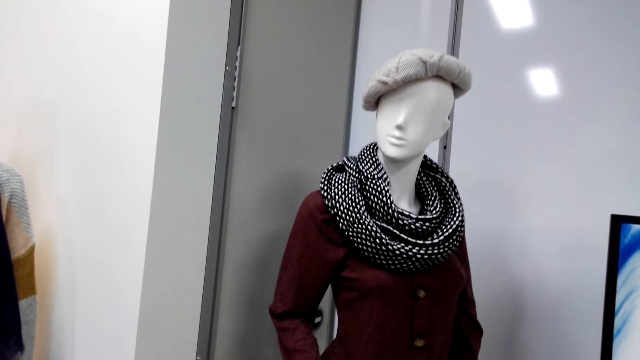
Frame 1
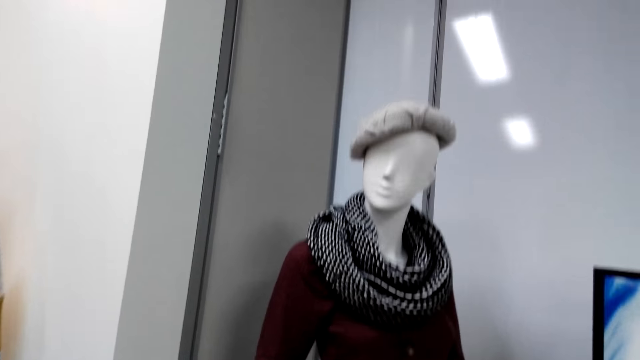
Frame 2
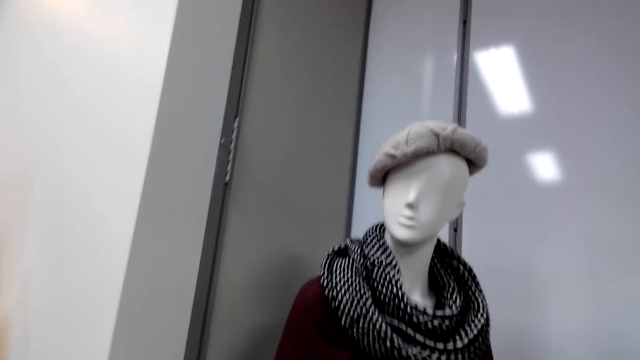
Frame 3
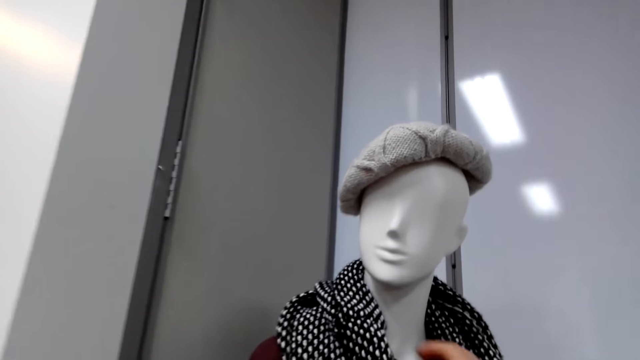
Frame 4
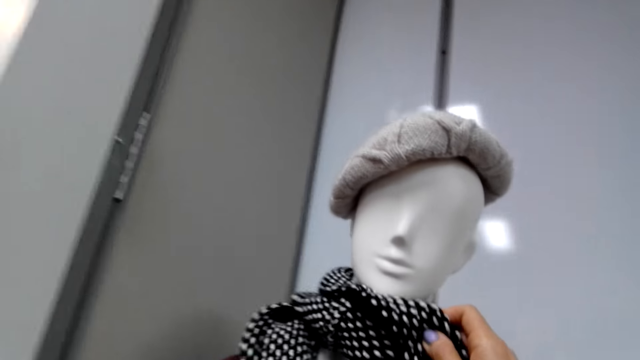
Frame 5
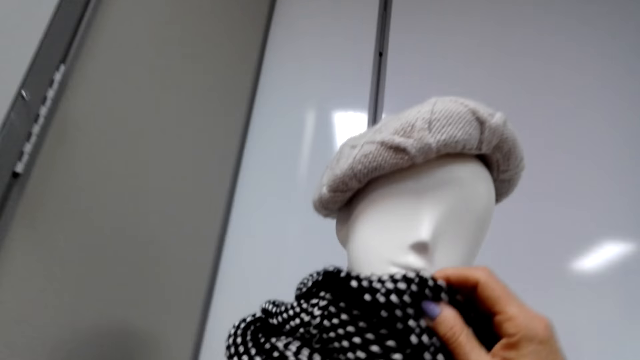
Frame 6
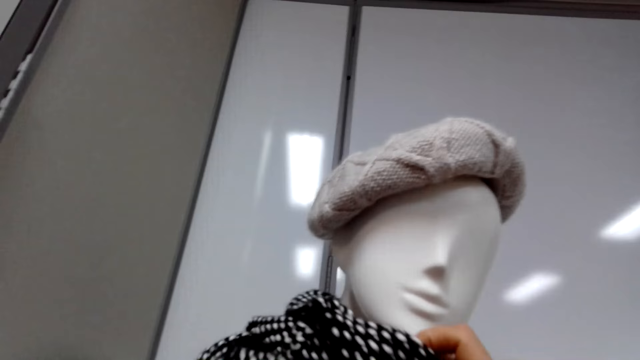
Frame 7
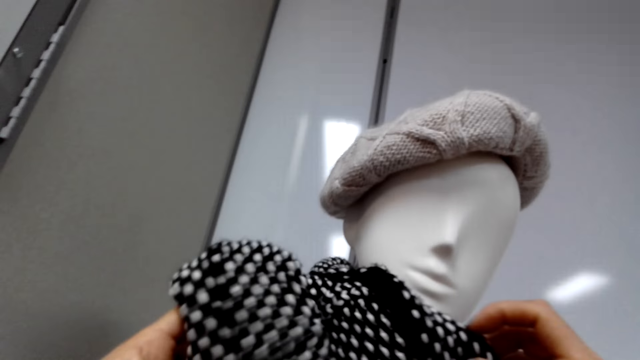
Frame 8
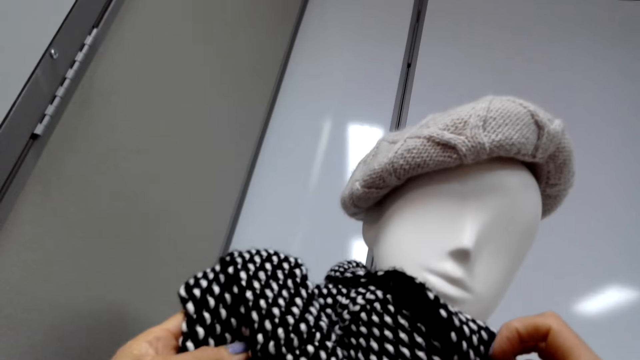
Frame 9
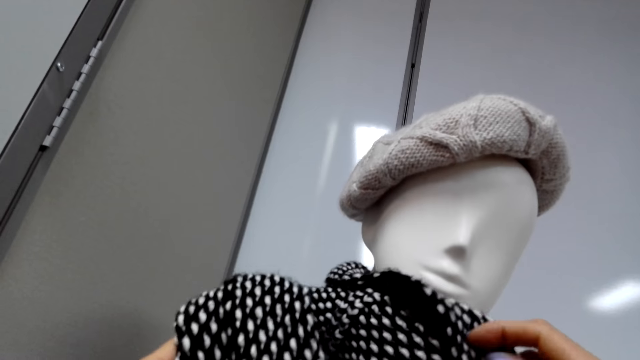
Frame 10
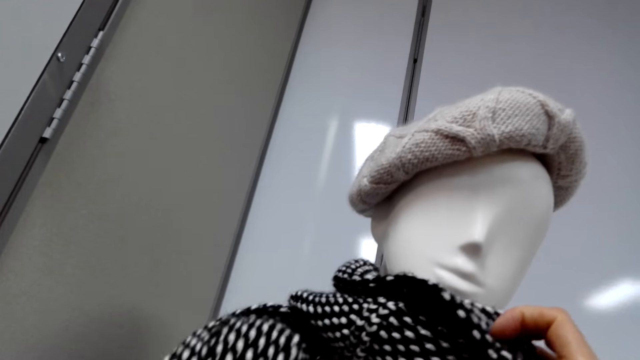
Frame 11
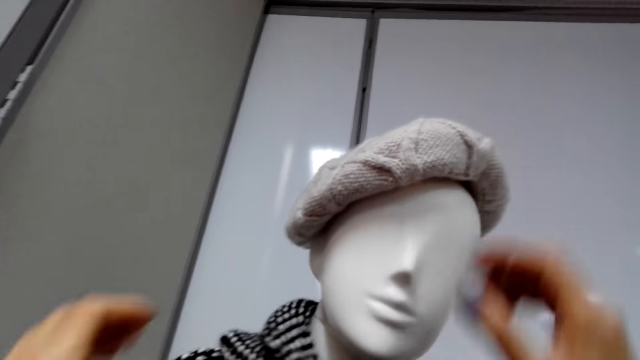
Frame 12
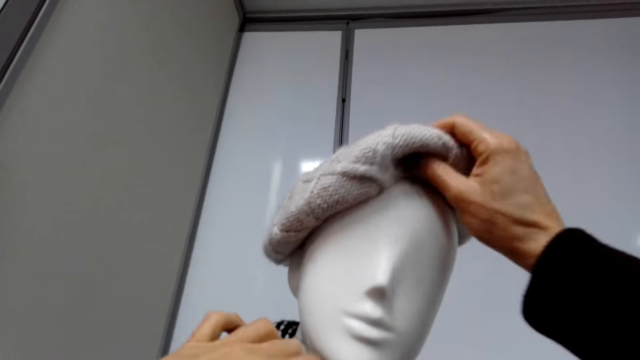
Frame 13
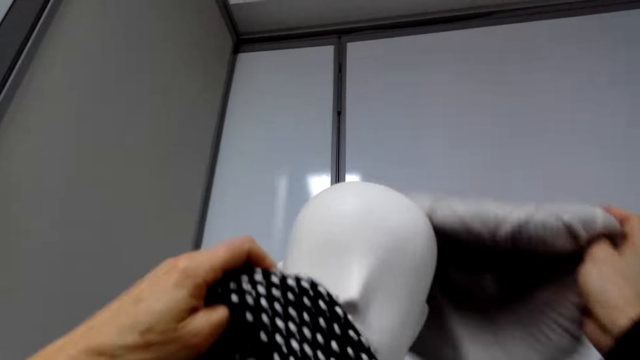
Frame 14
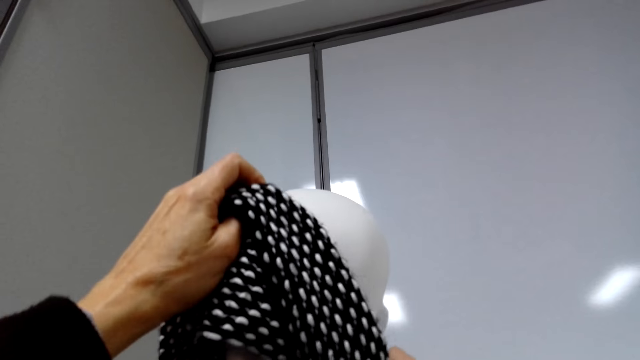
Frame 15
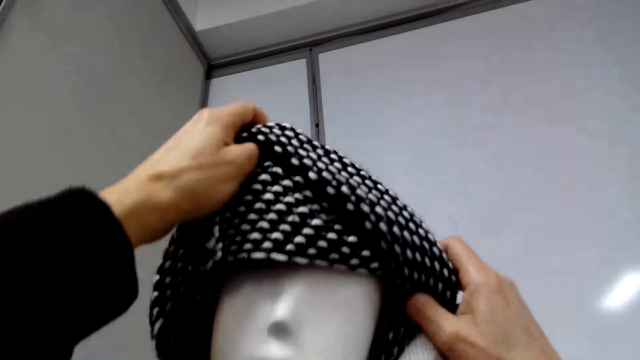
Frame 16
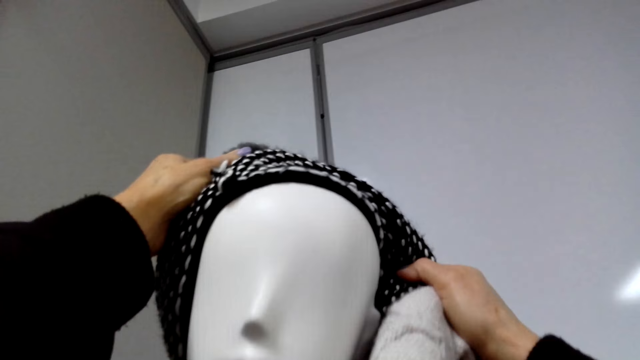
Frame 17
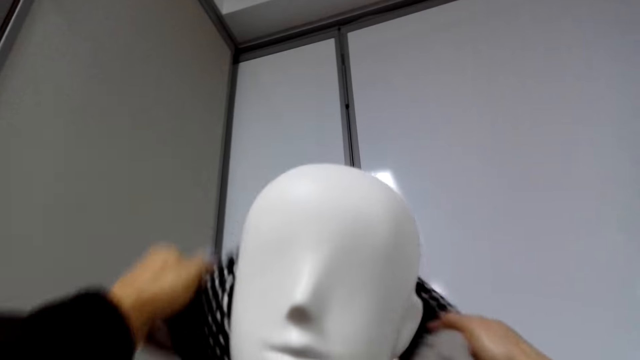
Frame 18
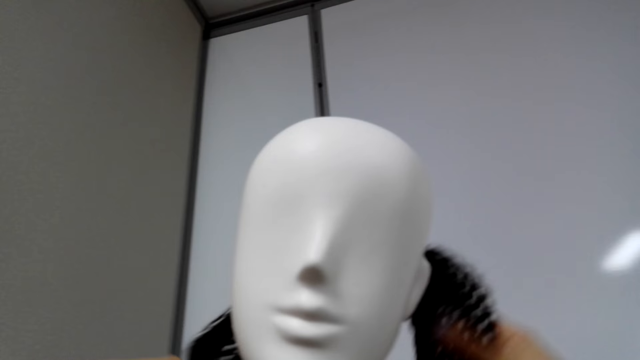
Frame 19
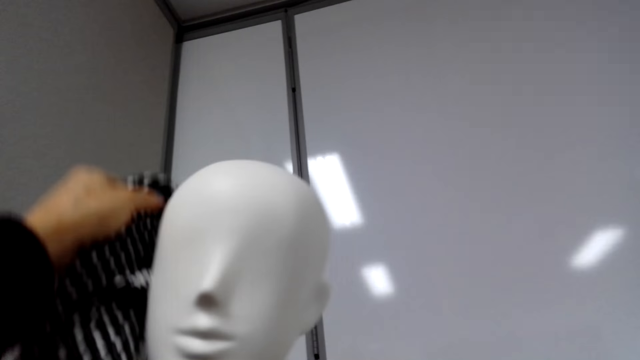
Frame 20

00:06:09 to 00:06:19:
The camera wearer puts a scarf on the dummy. He holds the scarf on the dummy with his hands. He removes the ski cap on the dummy head. He removes the scarf on the dummy.

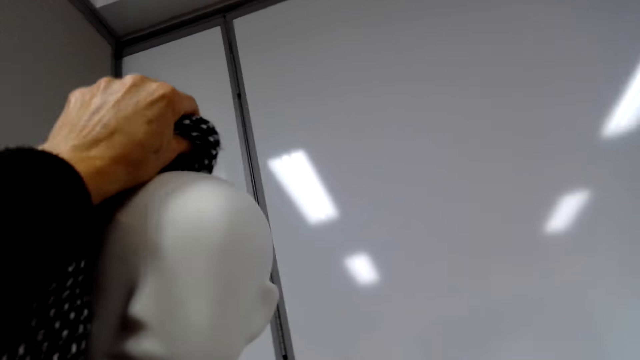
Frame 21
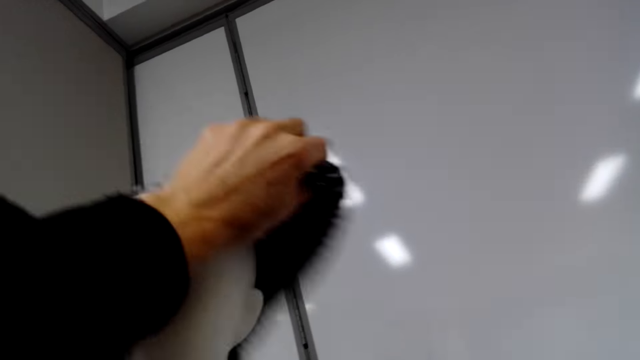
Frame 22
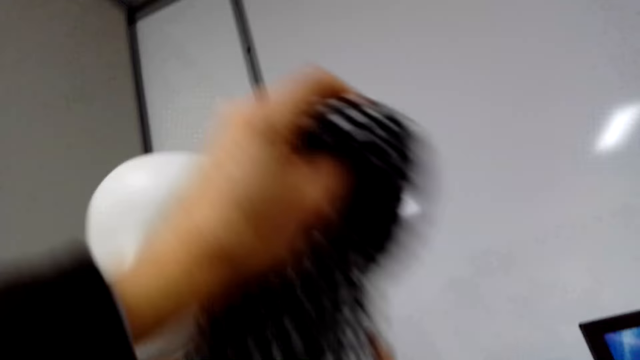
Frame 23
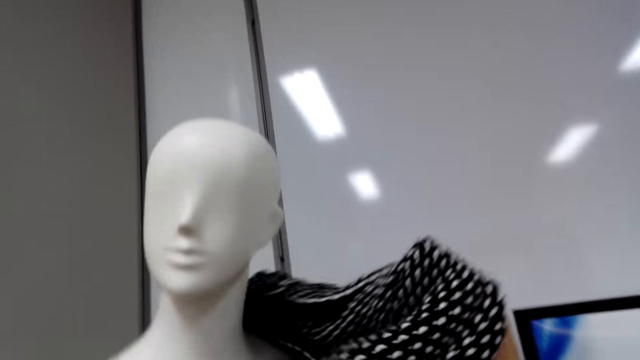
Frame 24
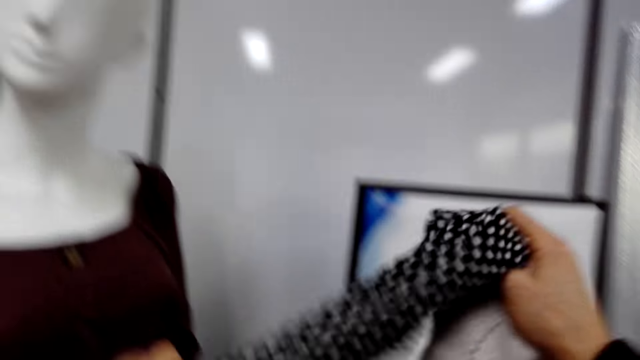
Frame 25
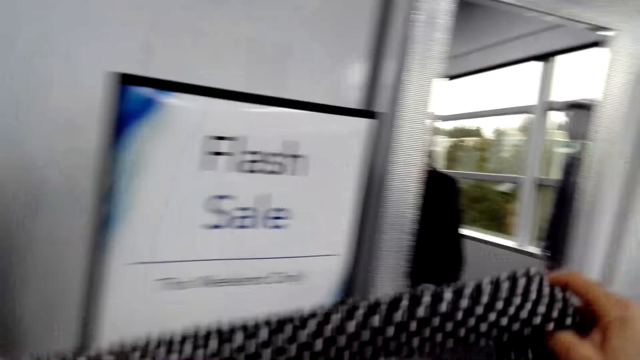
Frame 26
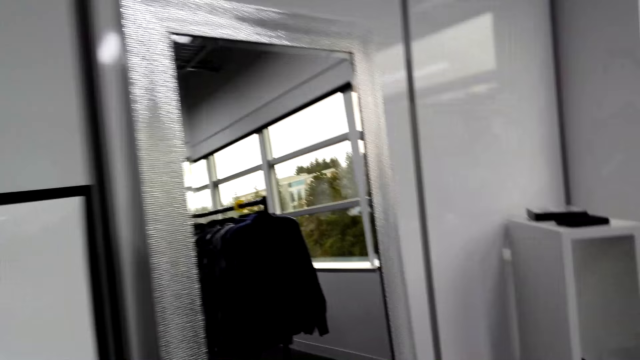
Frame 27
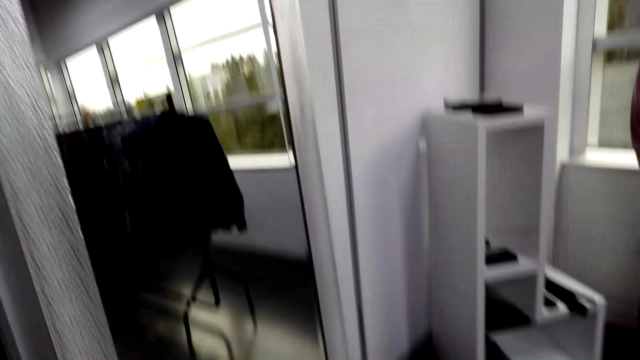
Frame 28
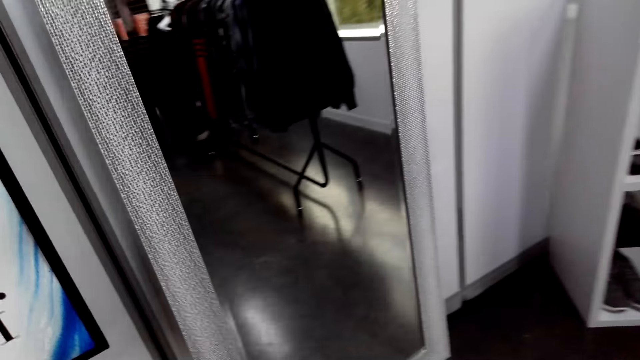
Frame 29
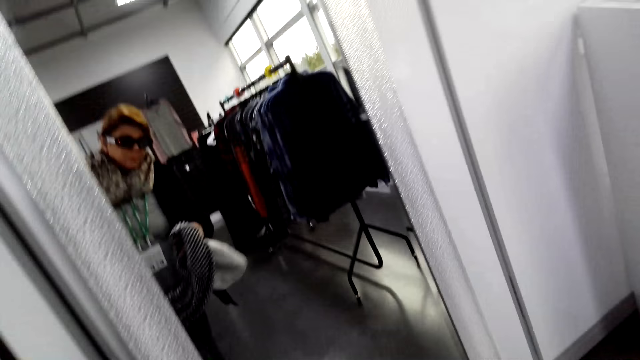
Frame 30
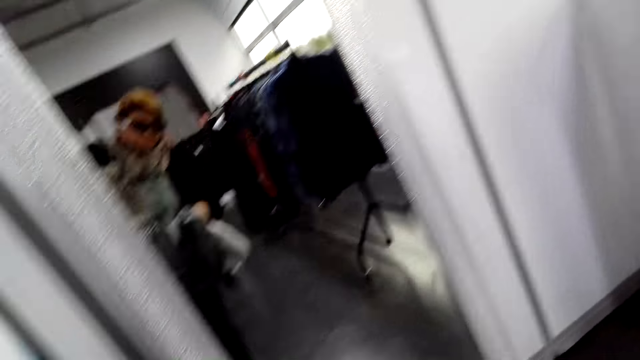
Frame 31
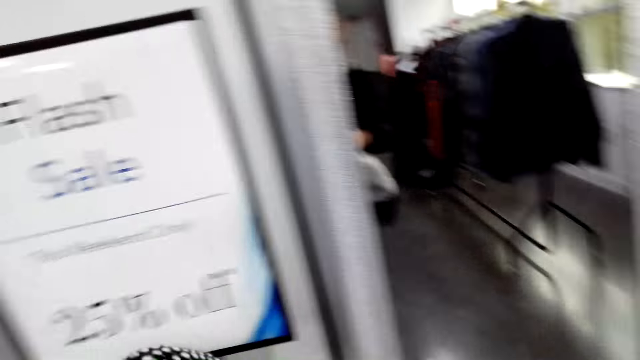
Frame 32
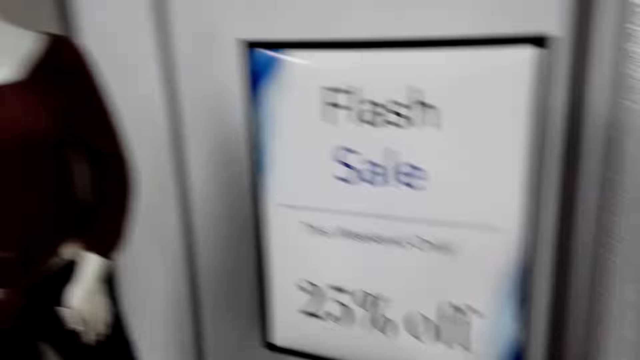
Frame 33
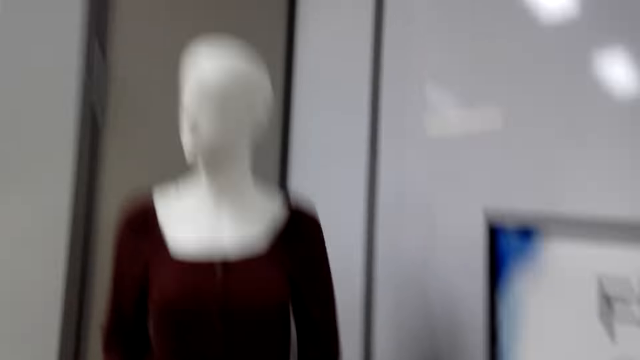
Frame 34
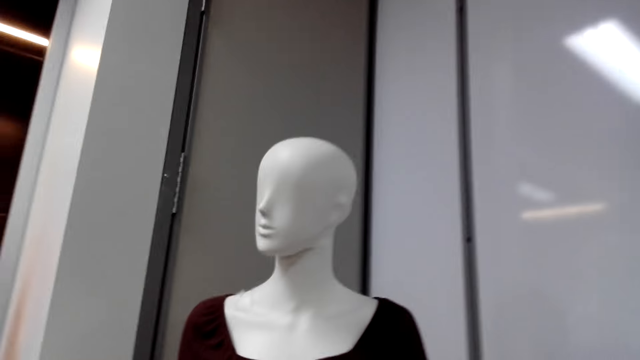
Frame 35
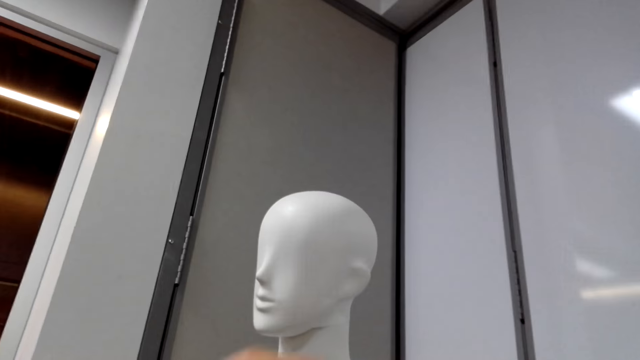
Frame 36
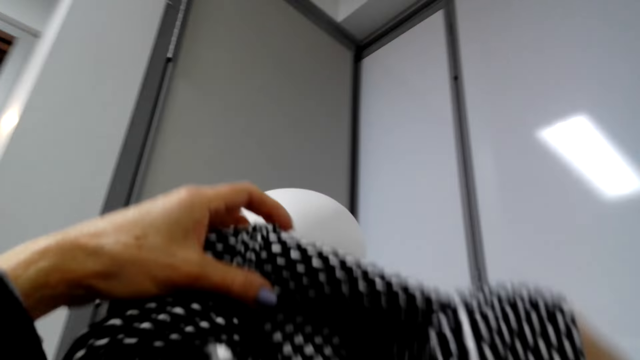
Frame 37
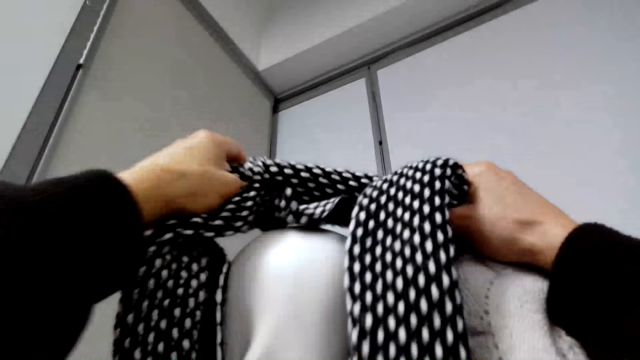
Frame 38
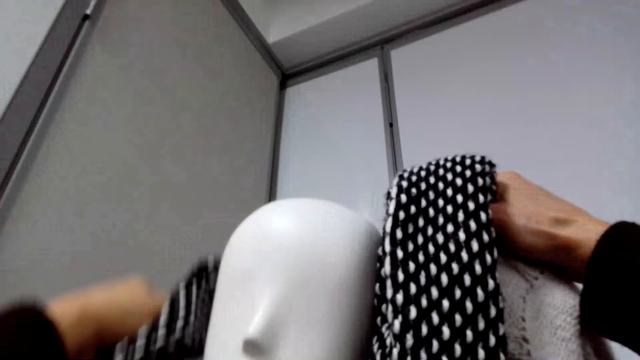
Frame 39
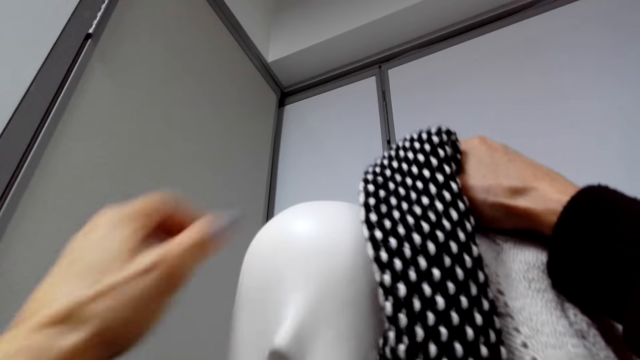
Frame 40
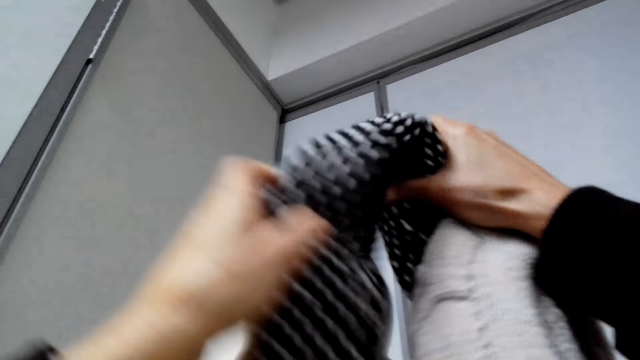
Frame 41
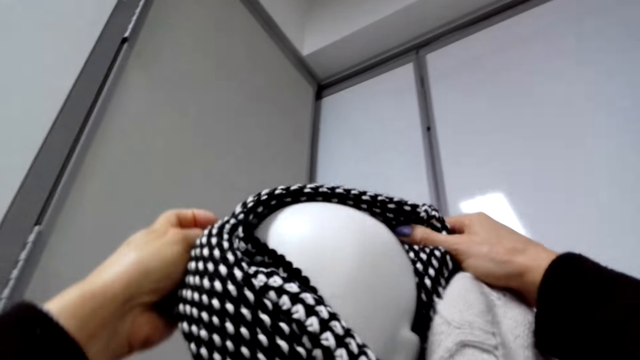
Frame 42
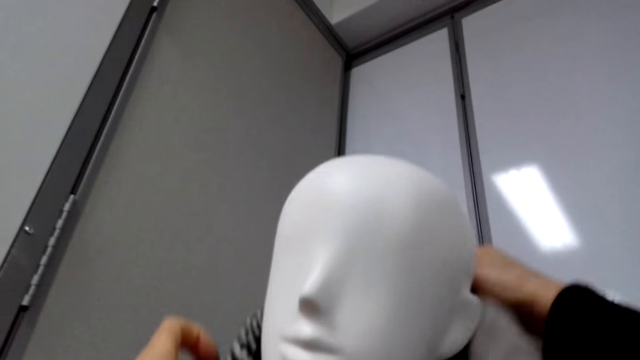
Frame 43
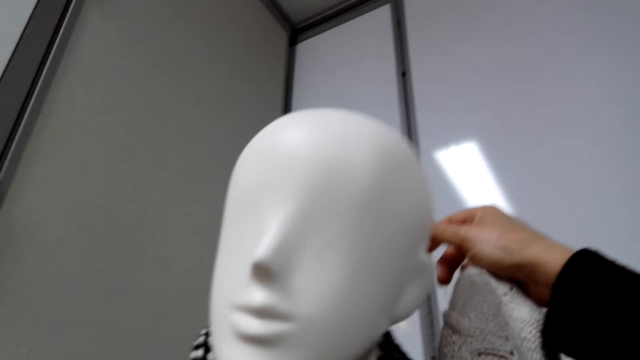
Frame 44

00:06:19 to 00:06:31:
The camera wearer holds the scarf with his hands. He looks at the mirror. He puts the scarf on the dummy.
